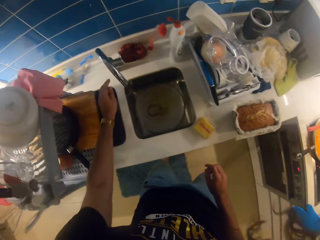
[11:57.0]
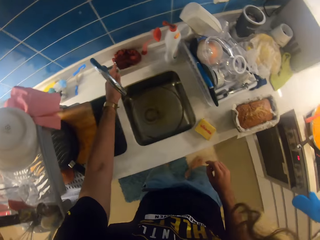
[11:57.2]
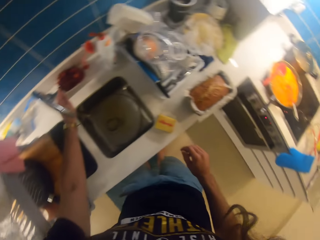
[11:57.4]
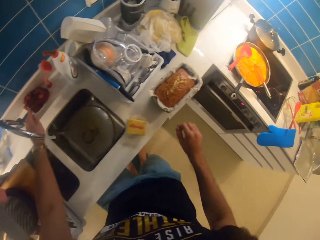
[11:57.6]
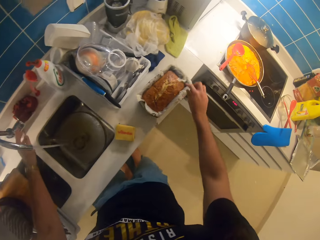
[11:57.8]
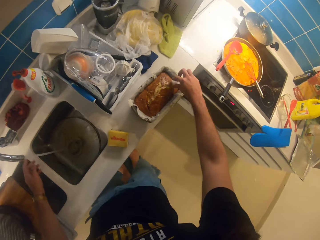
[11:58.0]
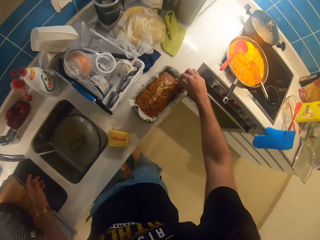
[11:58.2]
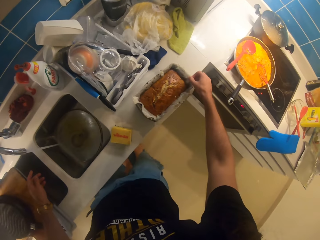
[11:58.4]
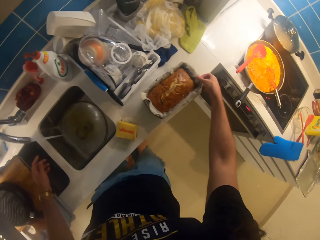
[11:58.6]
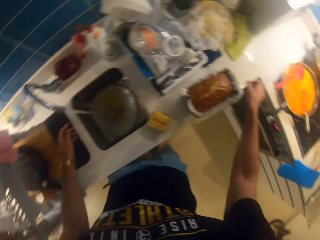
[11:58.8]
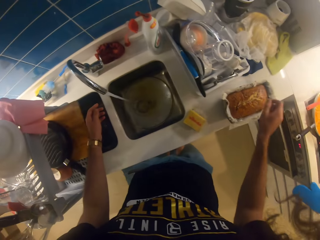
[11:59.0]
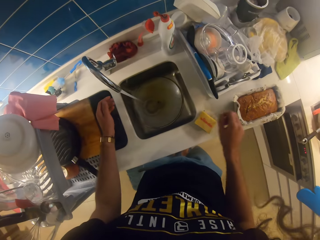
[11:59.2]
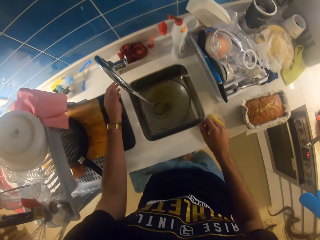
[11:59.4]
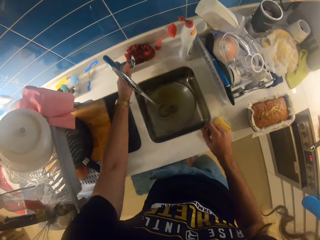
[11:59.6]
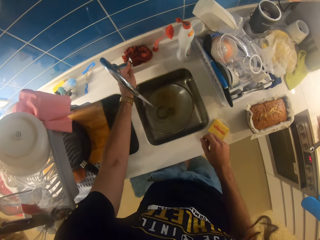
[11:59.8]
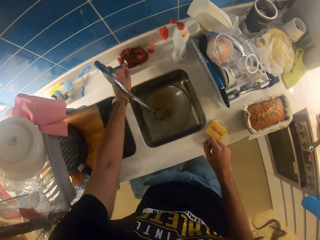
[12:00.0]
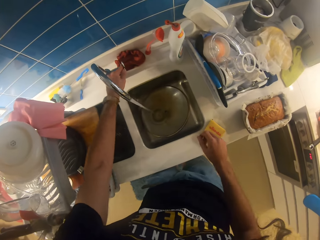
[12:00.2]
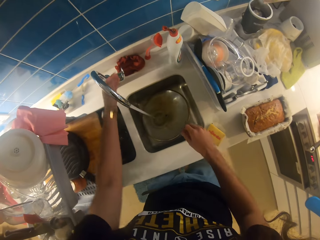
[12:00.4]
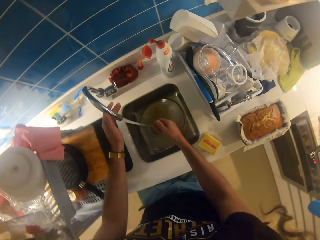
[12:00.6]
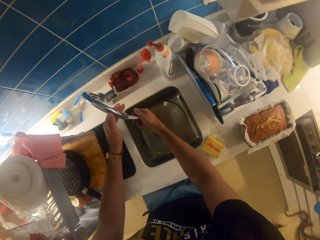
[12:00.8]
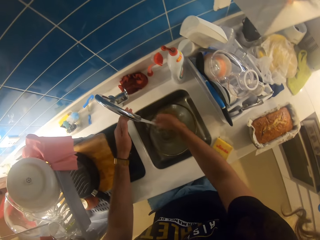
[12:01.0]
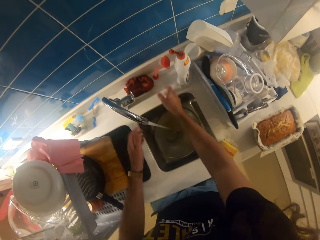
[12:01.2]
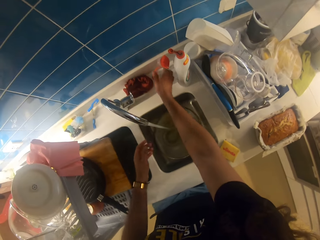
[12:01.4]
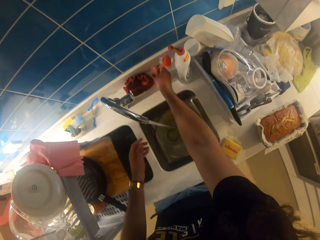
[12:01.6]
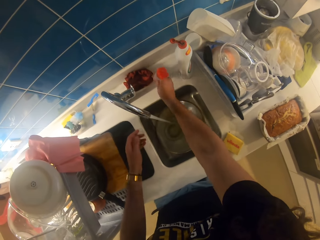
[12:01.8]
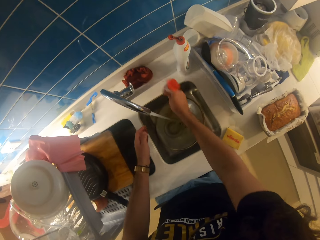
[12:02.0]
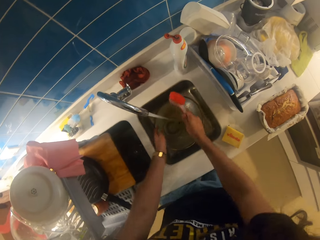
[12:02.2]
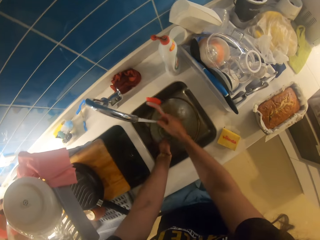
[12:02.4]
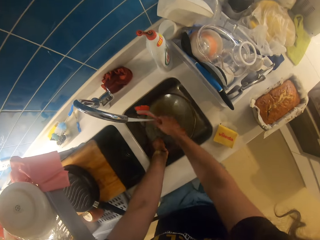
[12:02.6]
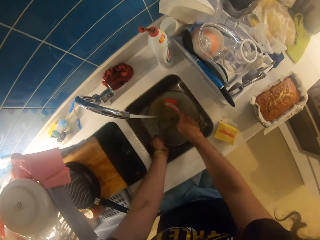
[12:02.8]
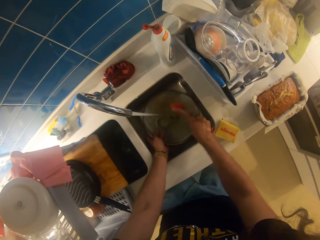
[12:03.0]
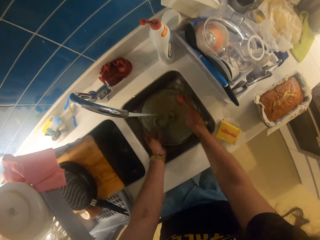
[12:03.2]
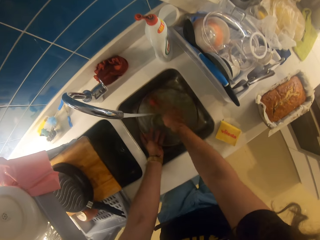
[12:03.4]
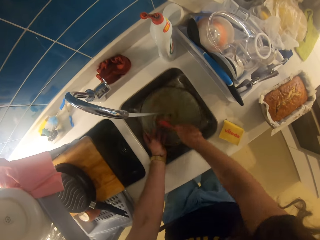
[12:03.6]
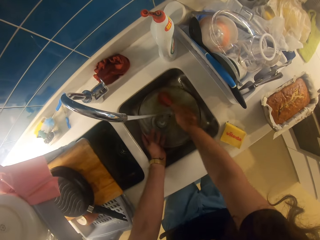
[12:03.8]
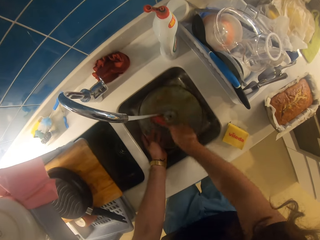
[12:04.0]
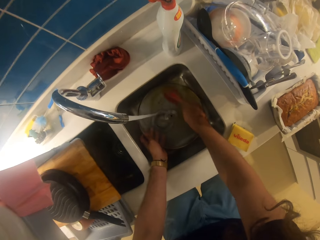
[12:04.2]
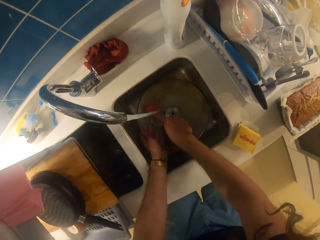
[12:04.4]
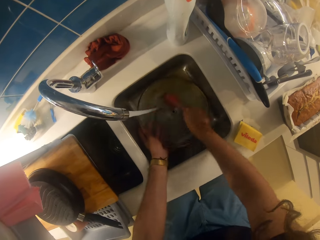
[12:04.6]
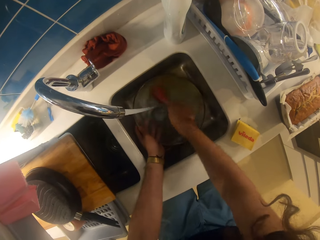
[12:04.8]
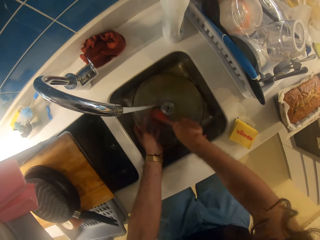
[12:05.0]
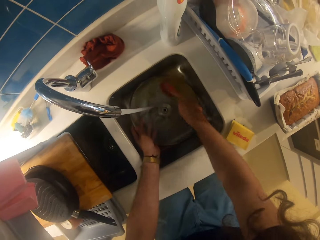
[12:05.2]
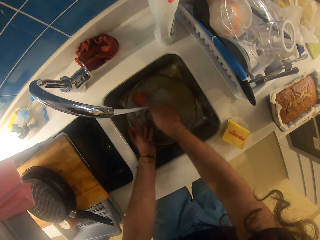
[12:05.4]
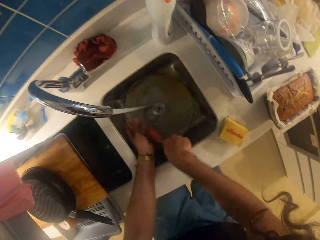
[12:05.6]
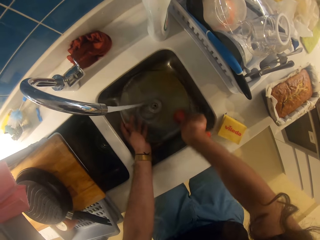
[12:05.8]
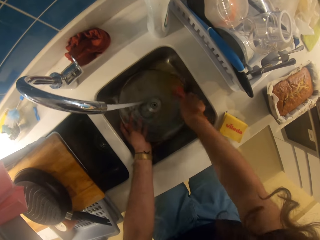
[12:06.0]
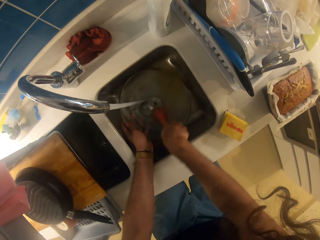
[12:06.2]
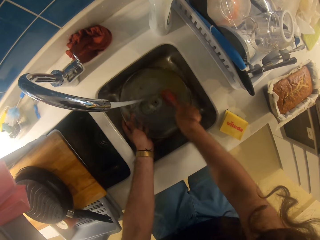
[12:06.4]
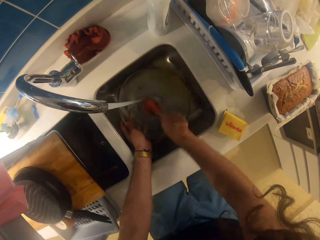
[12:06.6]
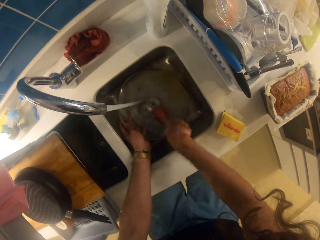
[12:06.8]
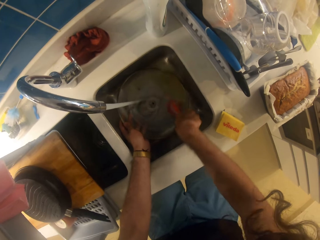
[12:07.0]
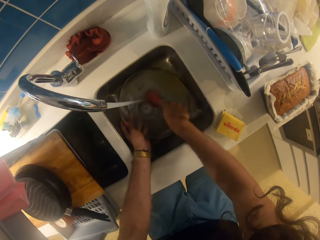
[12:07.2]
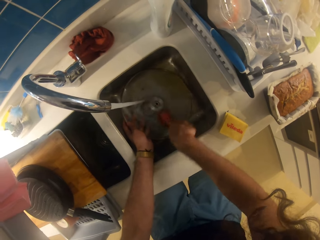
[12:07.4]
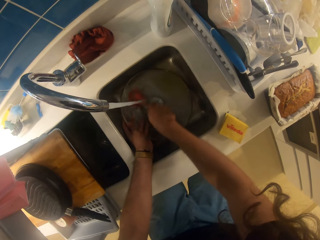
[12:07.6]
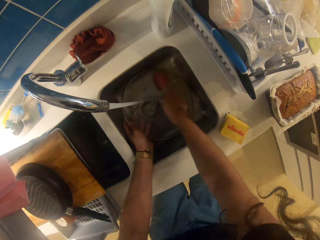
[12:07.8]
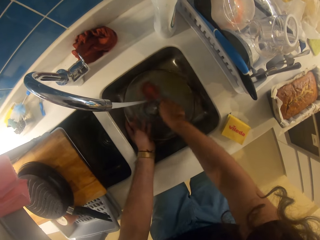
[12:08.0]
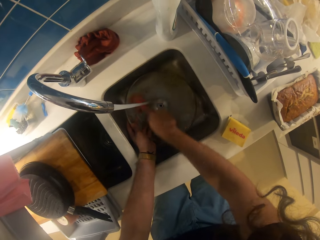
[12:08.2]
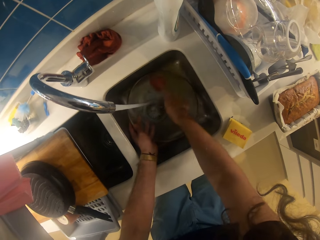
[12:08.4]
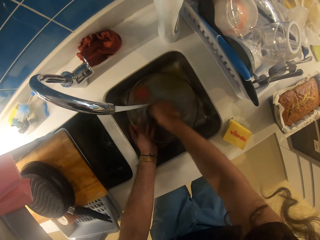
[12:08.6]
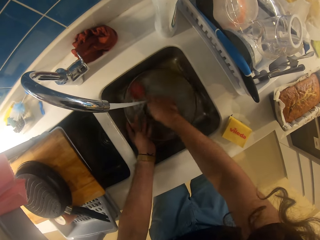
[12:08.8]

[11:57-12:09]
The camera wearer turns on the tap. She opens the oven. She washes her hands. She picks up a brush. She washes the lid with the brush.

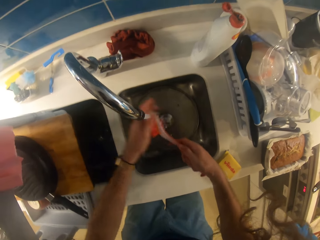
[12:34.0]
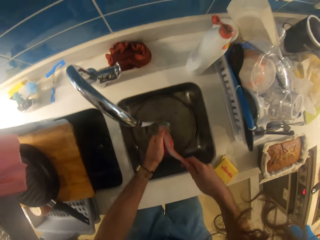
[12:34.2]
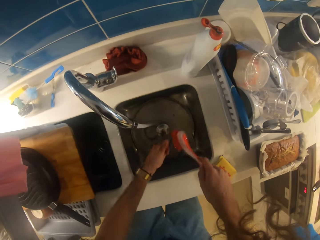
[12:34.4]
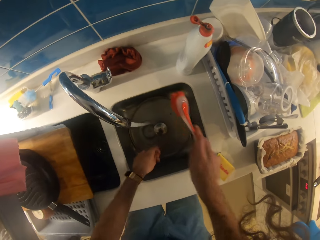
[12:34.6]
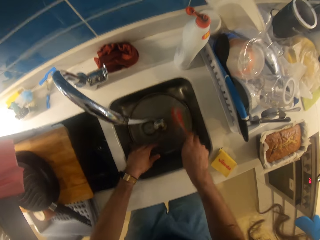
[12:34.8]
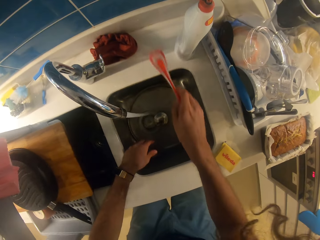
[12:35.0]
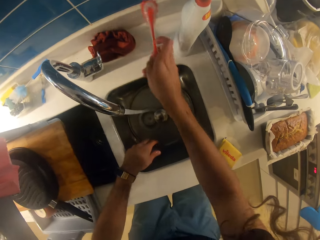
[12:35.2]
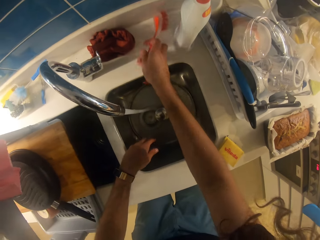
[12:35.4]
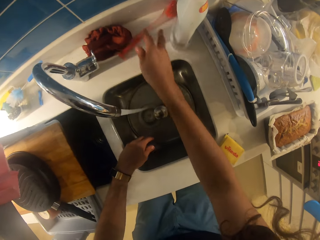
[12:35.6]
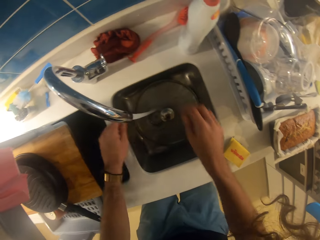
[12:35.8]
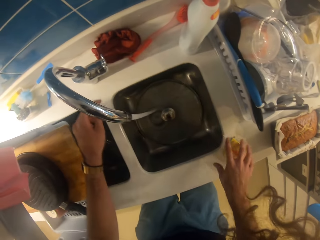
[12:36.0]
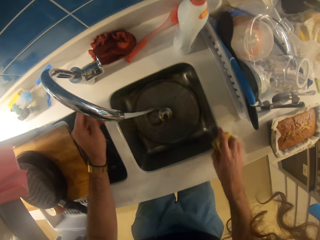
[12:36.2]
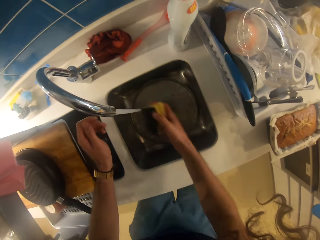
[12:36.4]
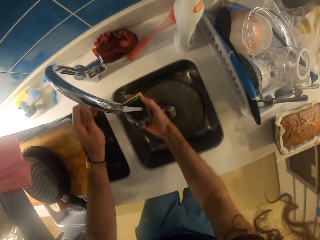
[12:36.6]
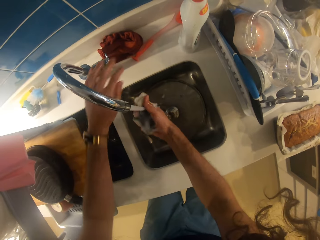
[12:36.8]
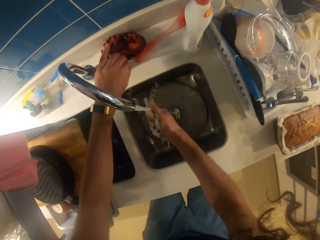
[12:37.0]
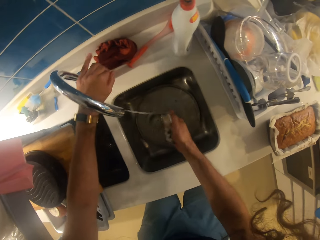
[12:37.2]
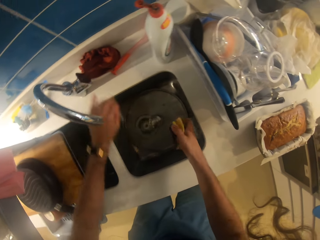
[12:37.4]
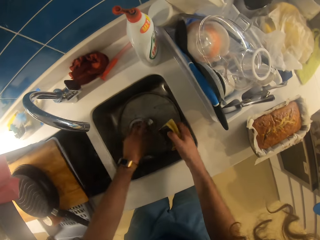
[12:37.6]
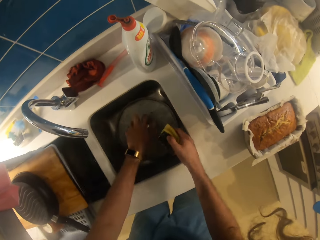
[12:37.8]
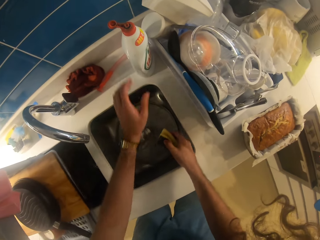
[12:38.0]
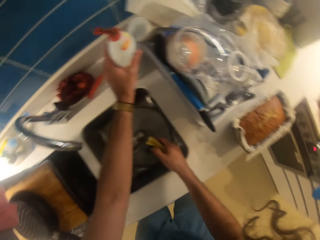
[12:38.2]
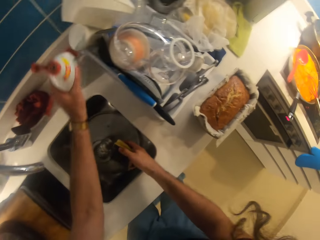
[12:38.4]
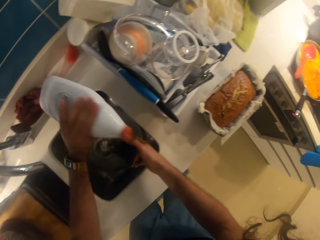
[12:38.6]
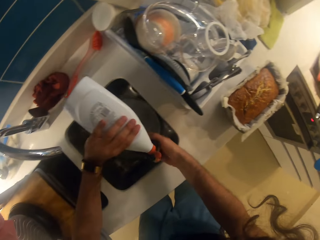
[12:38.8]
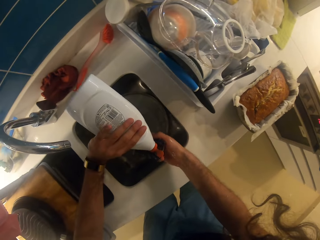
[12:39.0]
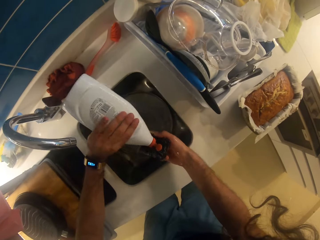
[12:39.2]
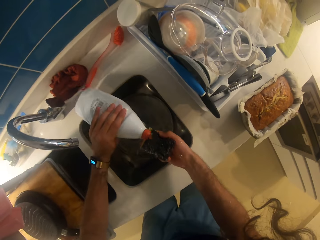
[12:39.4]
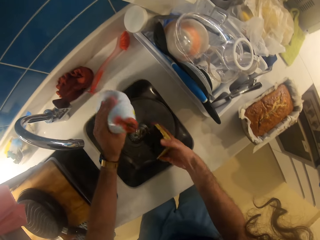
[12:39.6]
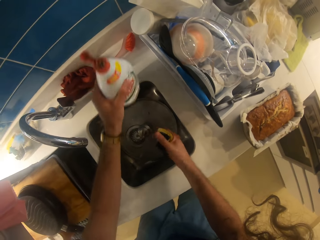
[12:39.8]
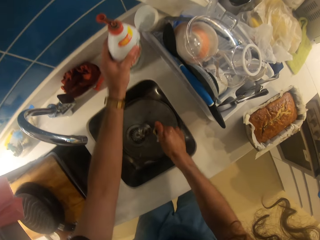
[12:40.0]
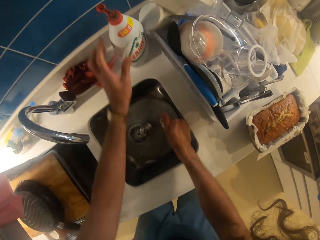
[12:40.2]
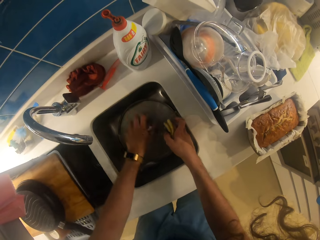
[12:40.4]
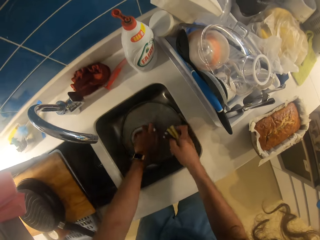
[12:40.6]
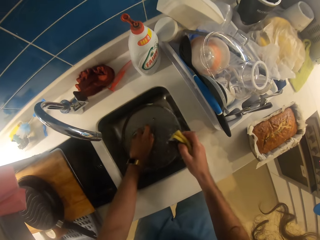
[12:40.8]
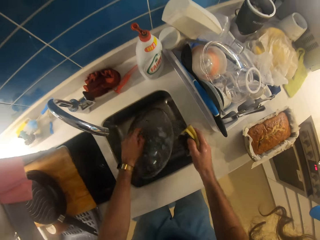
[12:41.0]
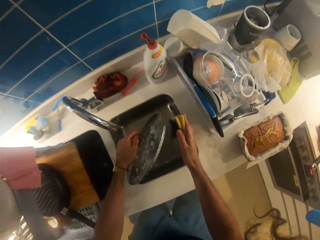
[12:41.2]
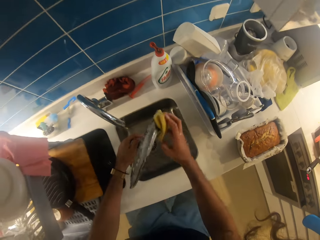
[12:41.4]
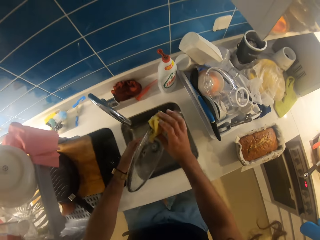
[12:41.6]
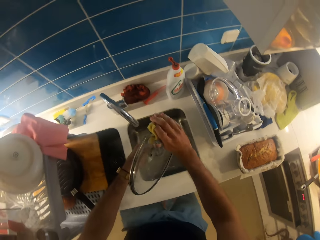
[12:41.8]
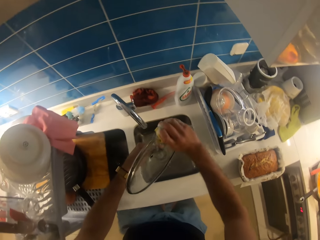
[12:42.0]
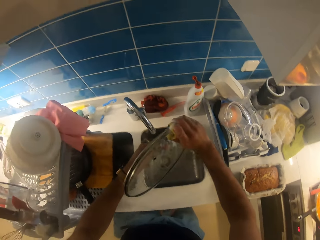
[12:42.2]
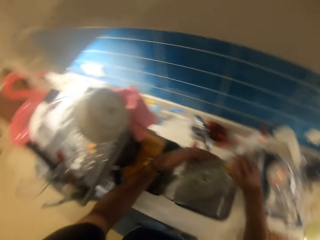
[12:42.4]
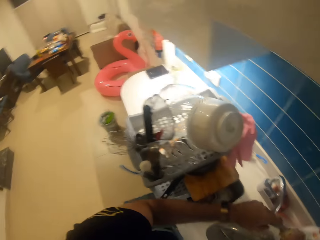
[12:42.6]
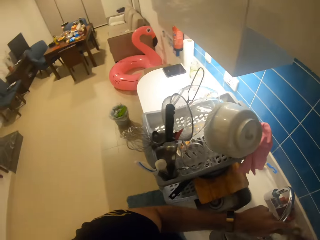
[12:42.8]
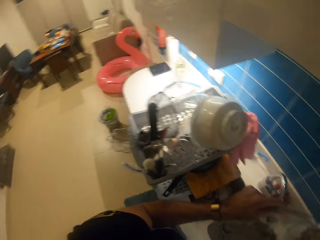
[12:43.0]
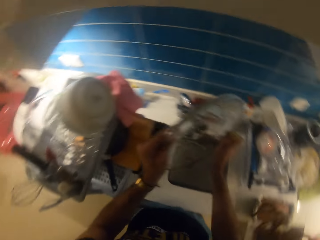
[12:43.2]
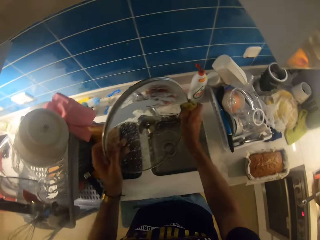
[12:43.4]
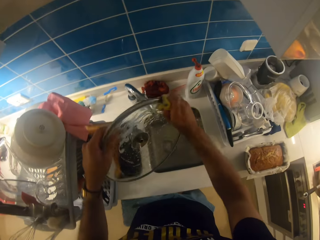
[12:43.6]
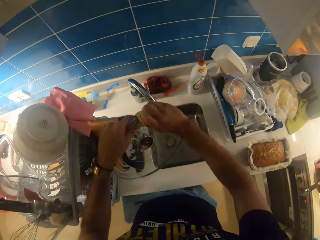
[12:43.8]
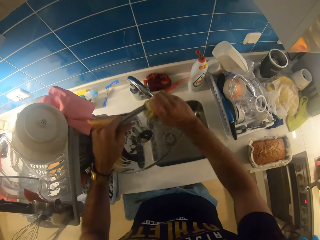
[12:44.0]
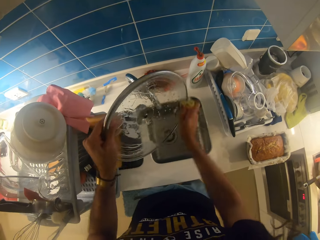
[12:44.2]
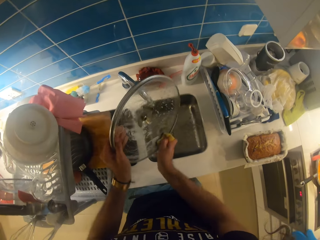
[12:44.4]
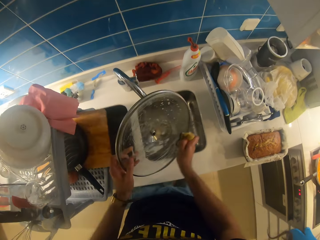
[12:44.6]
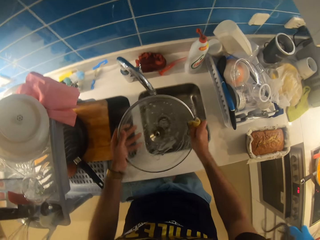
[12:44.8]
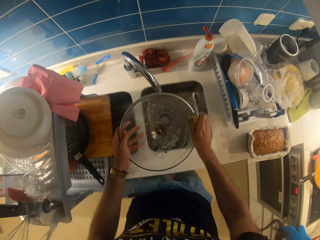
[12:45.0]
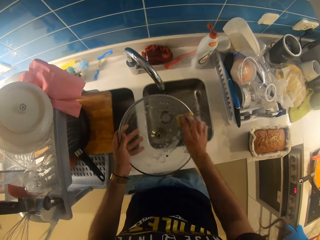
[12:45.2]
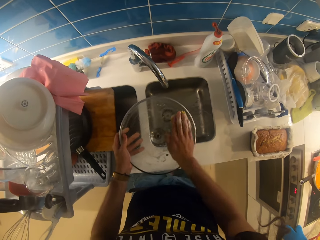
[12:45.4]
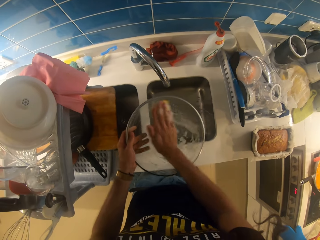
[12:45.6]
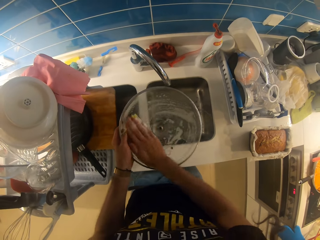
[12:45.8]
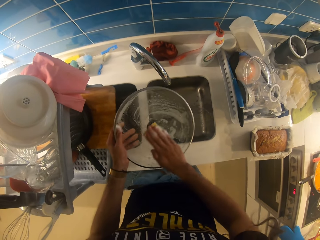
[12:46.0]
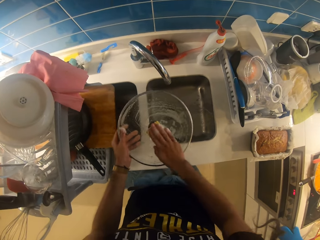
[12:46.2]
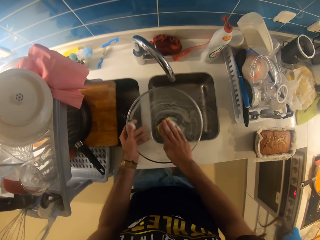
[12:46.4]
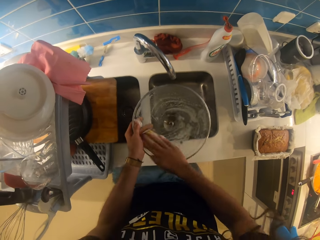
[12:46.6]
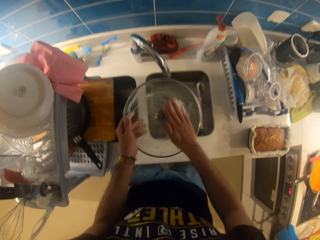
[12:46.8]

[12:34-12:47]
The camera wearer puts the brush on the sink. They pick up a sponge. They rinse the sponge. They turn off the tap. They pick up the detergent. They pour the detergent on the sponge. They put back the detergent. They pick up the lid of the pot. They wash the lid with the sponge.
